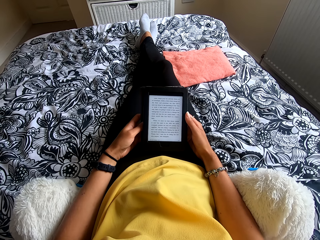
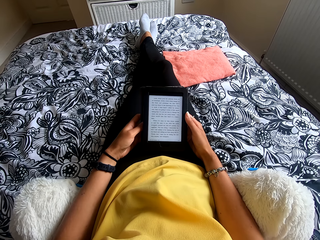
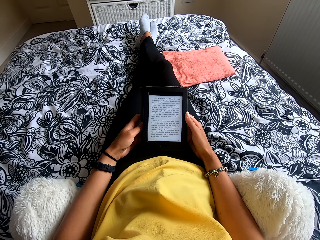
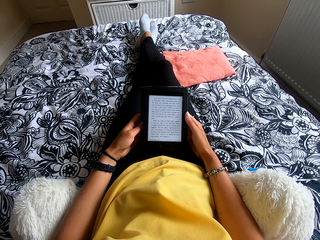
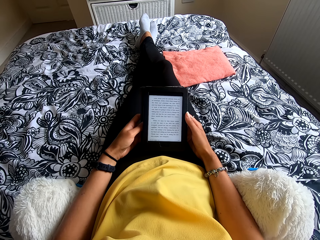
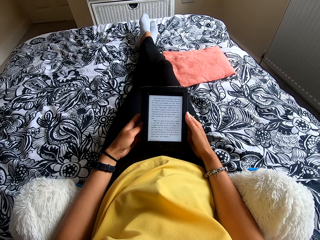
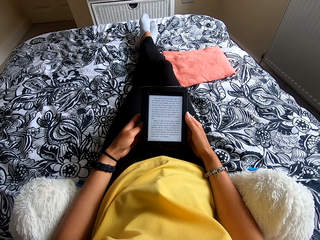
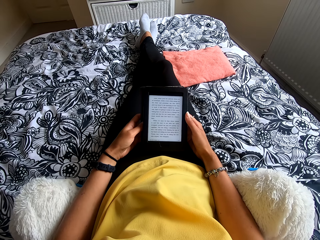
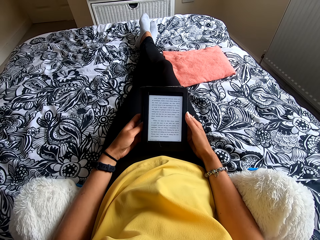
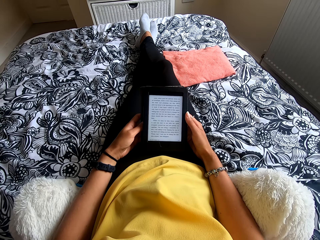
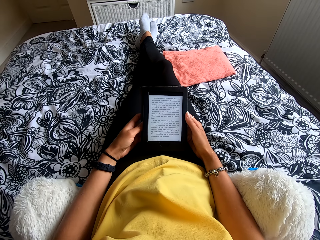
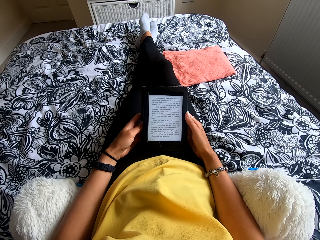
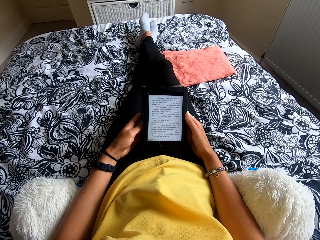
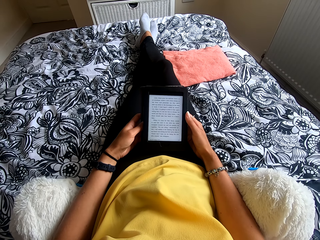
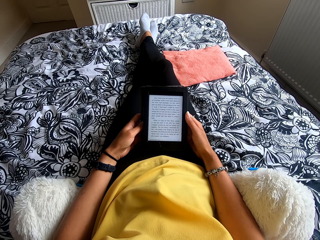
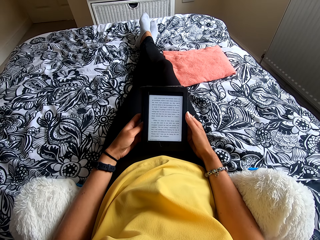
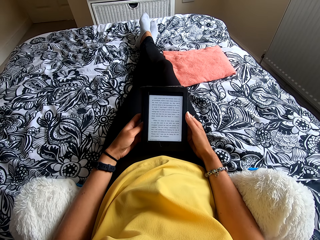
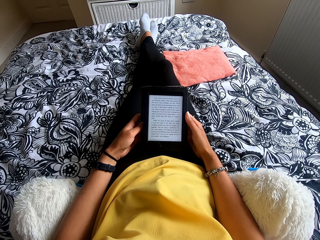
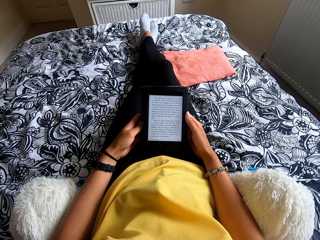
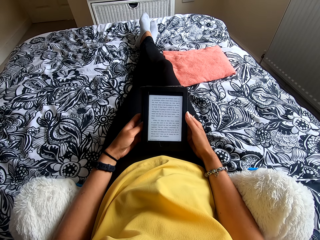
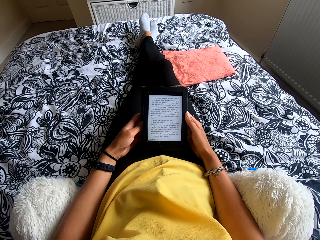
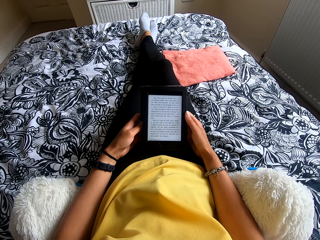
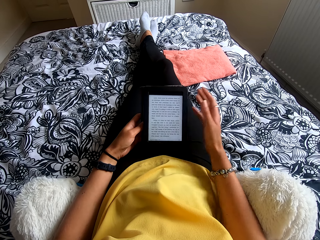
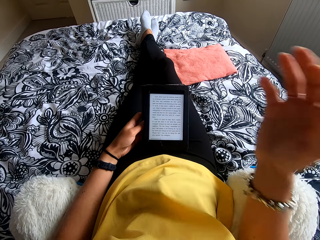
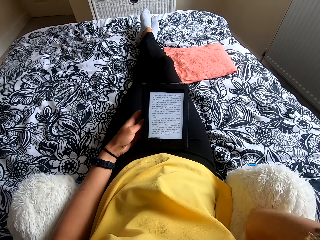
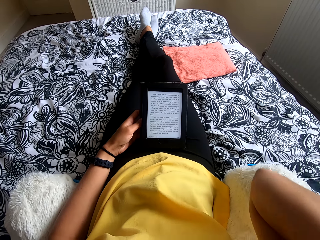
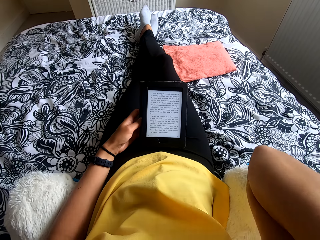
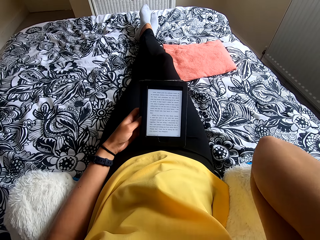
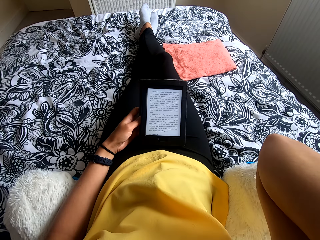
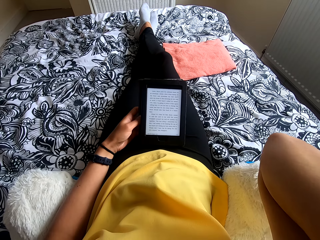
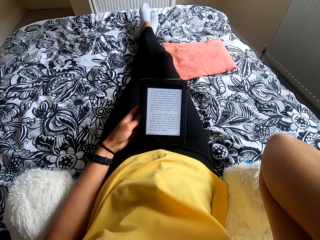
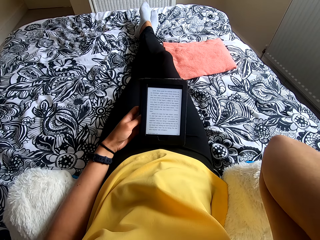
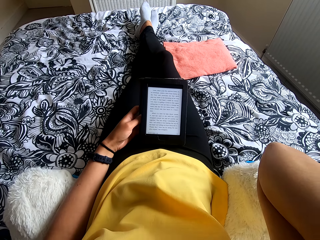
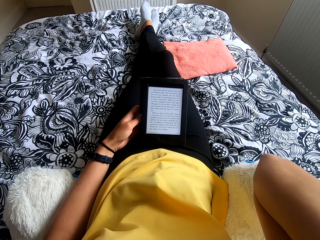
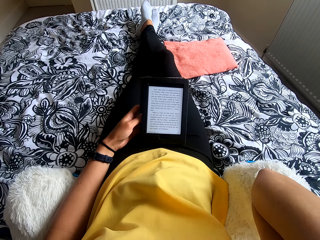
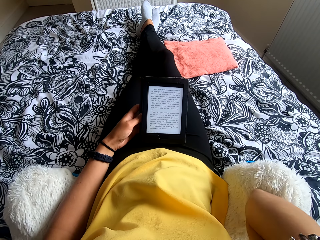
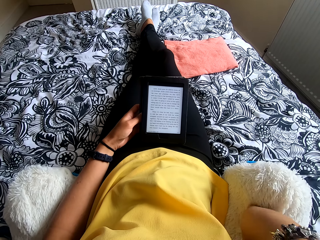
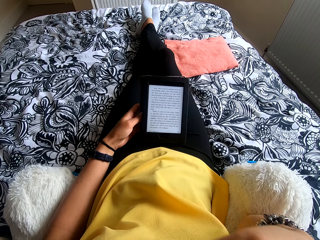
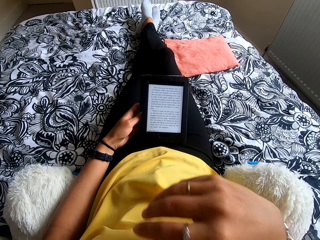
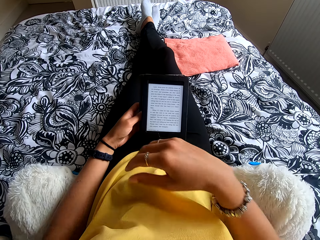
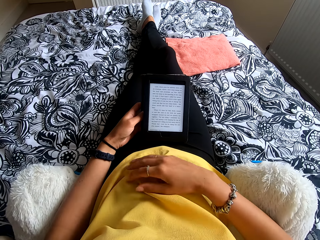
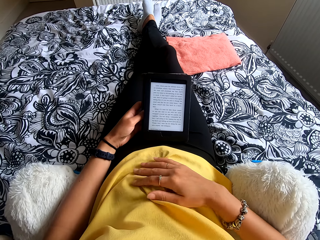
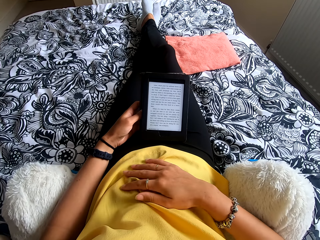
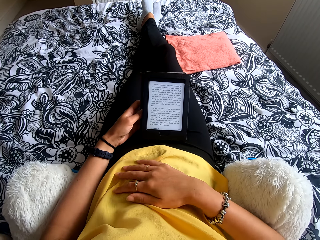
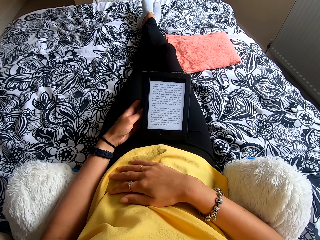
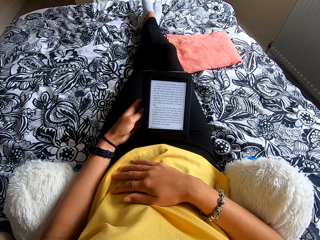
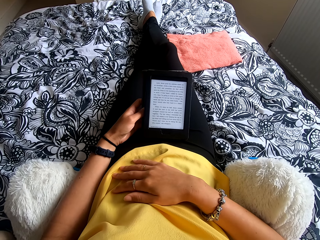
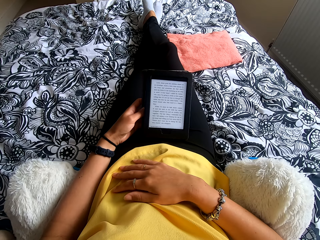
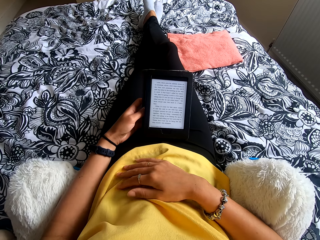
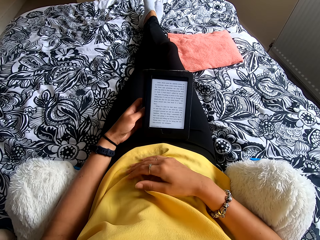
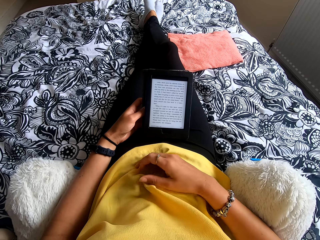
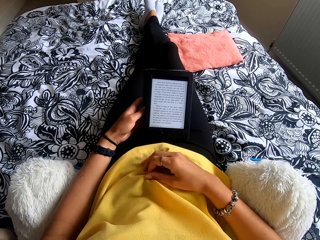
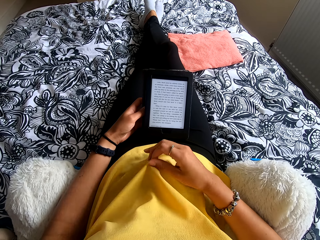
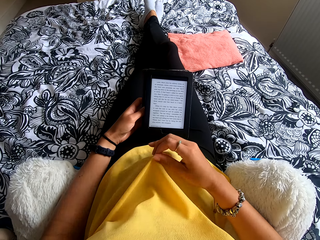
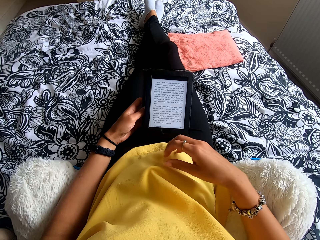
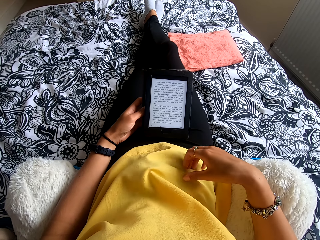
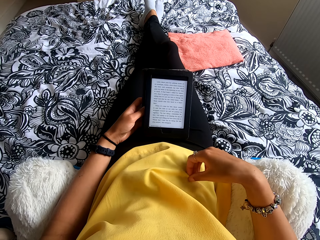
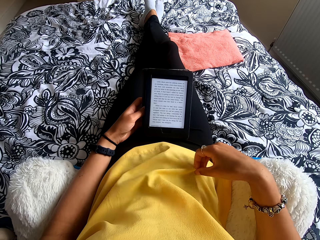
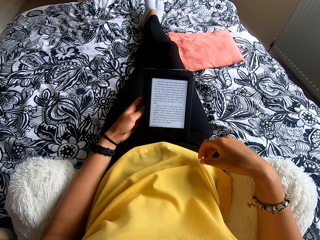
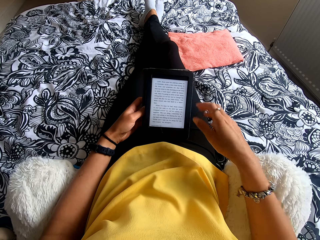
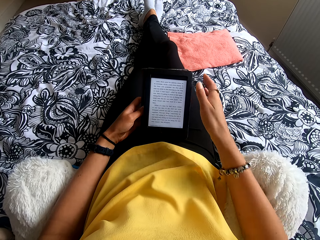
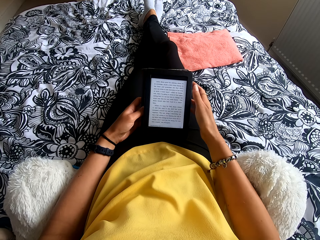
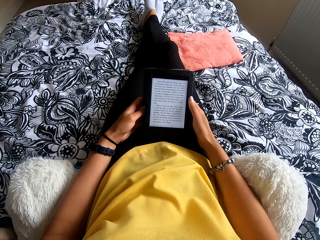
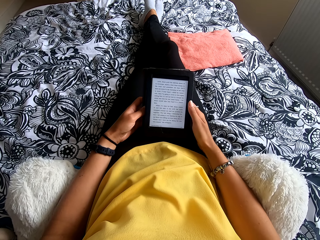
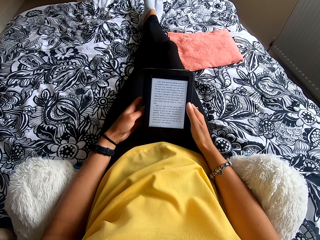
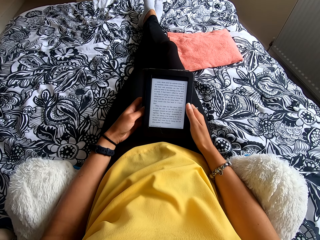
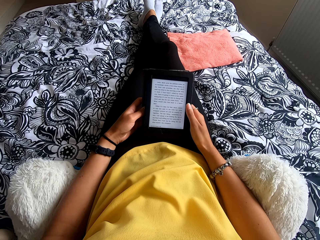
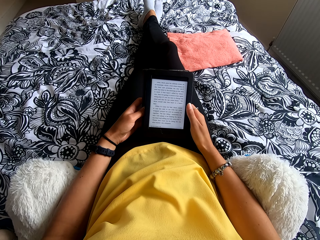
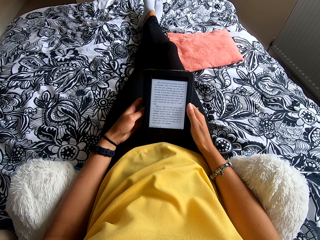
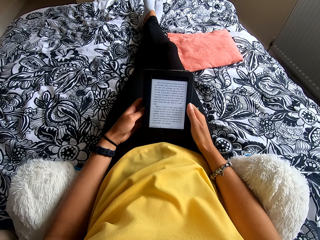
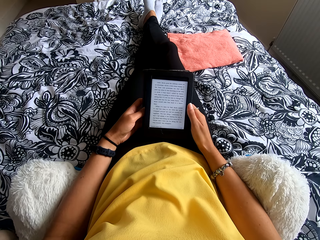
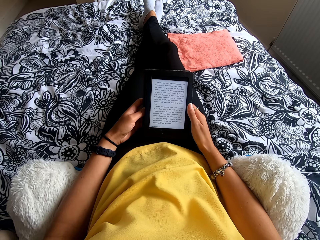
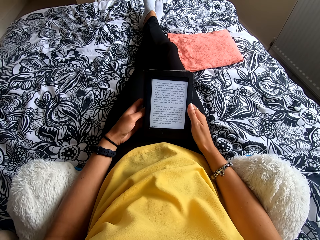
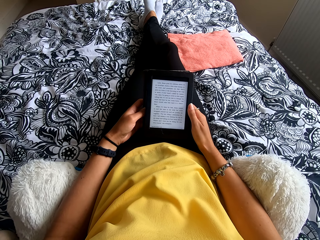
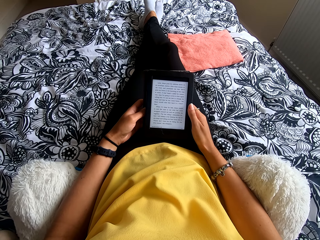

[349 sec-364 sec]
The camera wearer moves the hand. She scratches her head. She moves the hand again. She looks at the tablet. She moves the cloth. She stretches her top. She operates the tablet. She holds the ebook reader with both hands. She looks at the tablet.

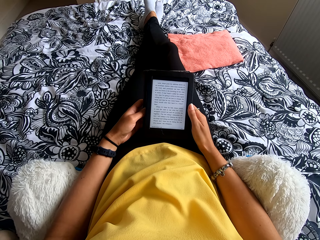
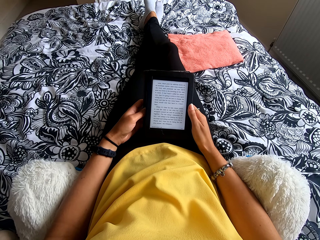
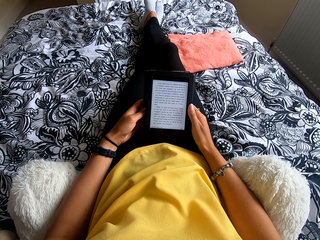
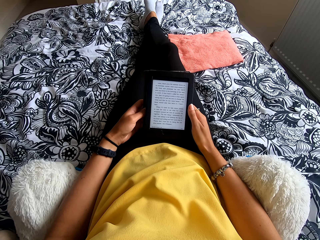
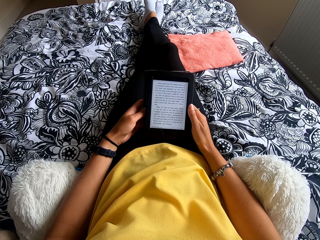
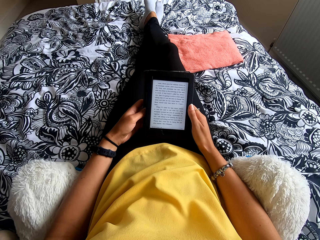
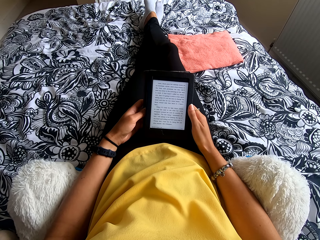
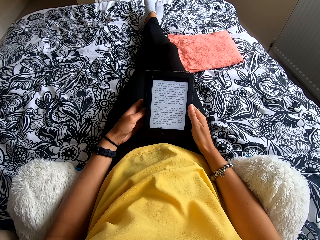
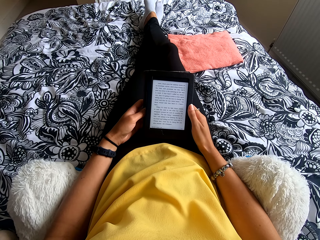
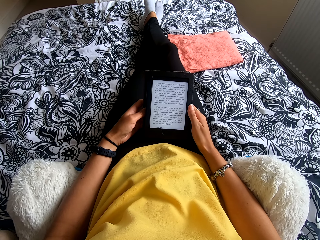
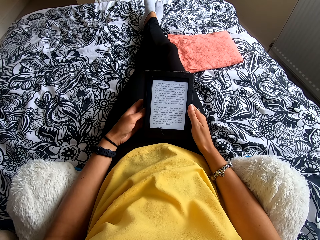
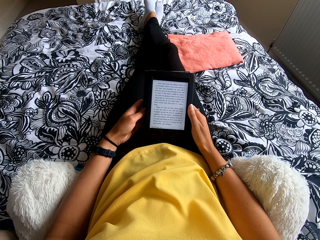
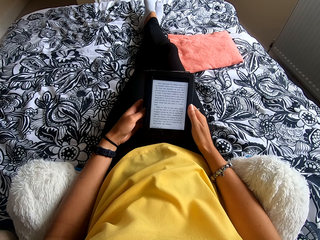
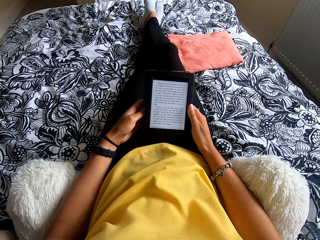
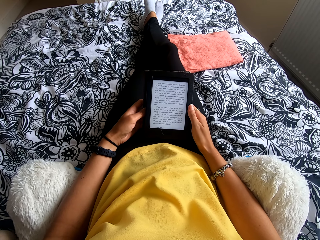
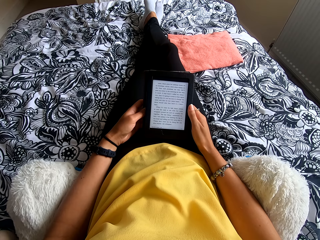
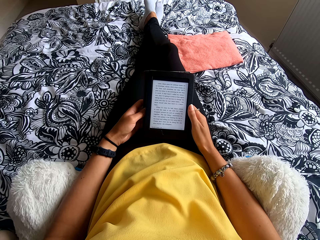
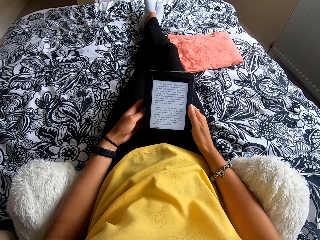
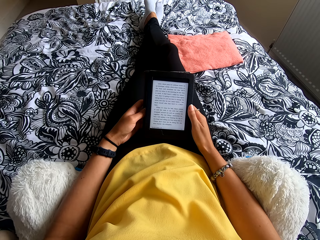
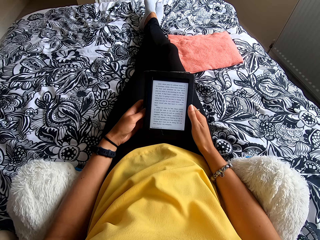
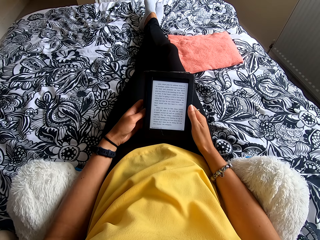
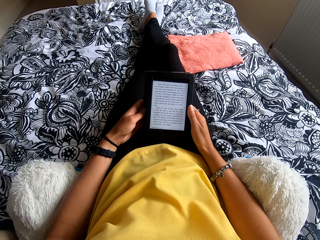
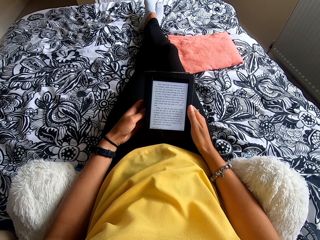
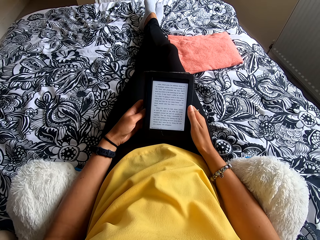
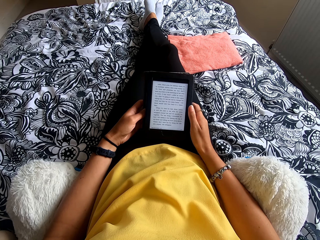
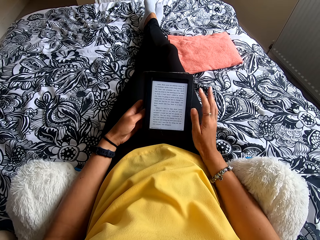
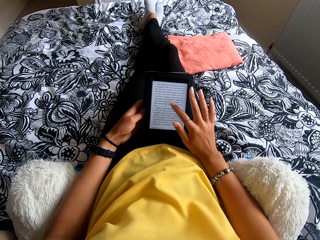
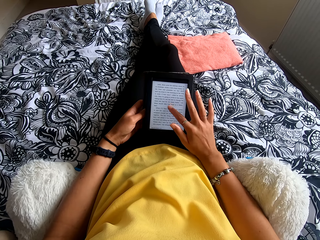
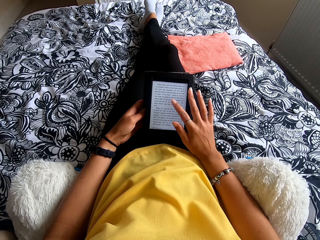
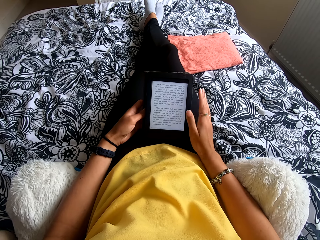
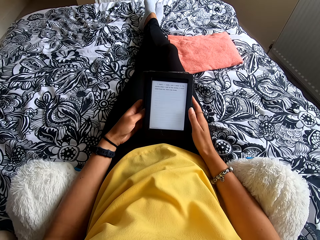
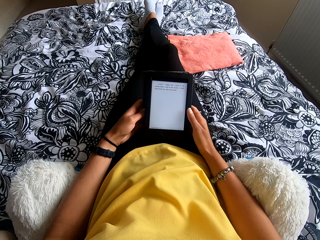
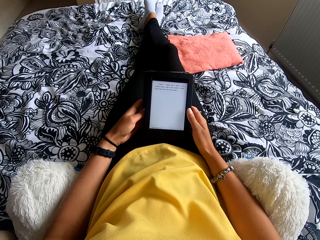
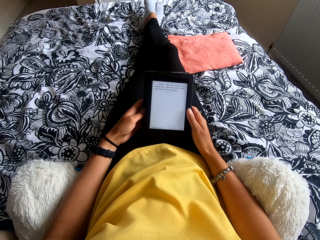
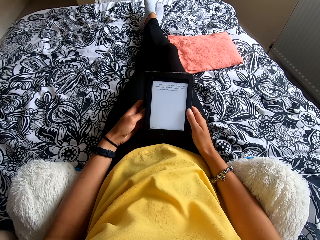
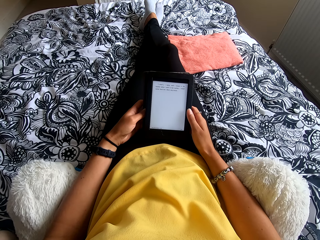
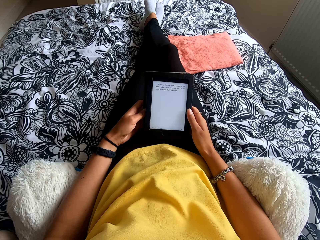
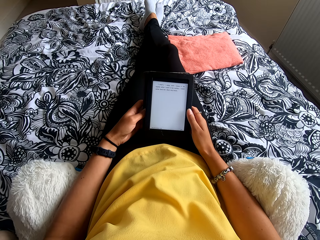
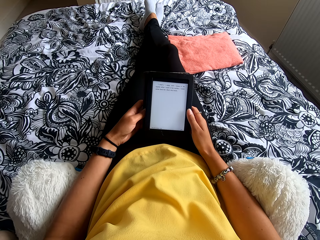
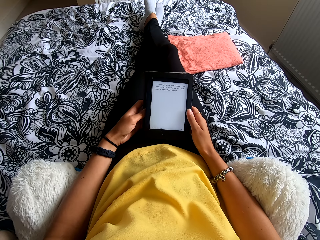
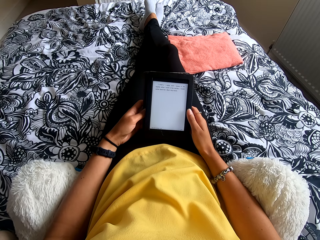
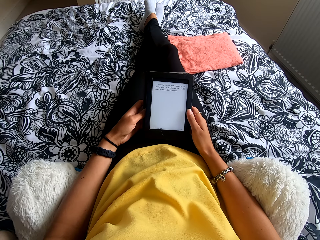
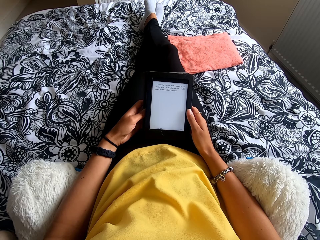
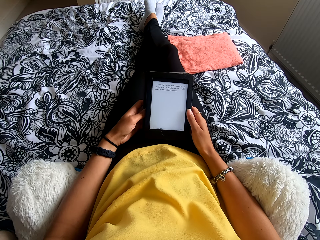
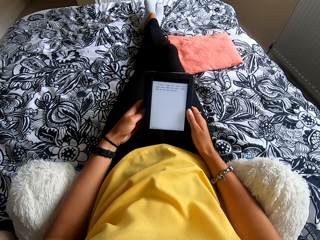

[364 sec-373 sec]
The camera wearer presses the ebook reader. They read the ebook reader.
